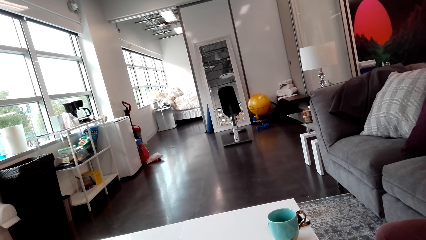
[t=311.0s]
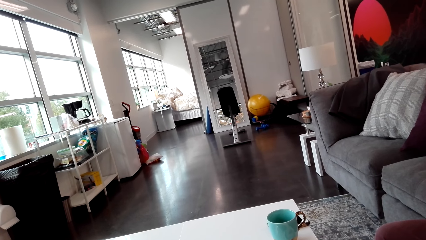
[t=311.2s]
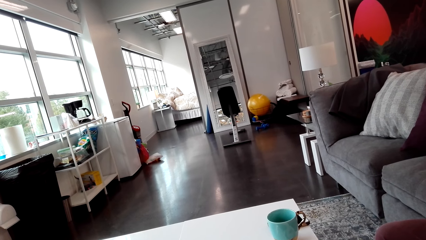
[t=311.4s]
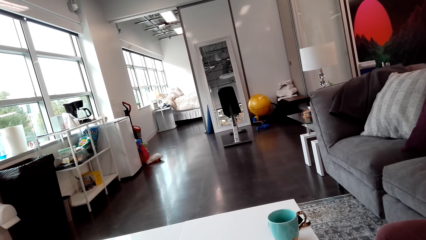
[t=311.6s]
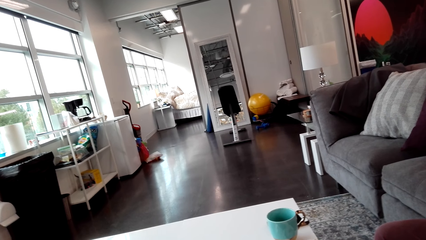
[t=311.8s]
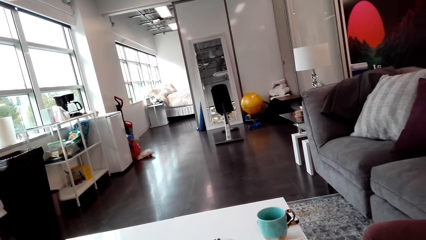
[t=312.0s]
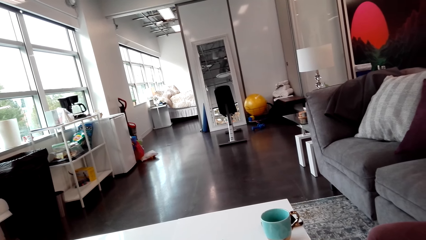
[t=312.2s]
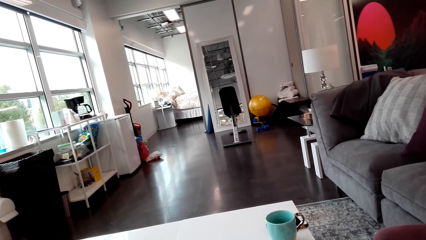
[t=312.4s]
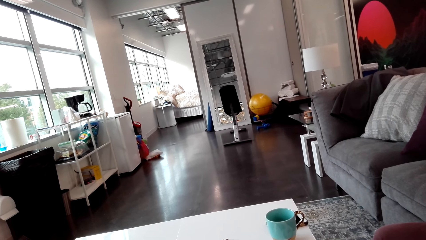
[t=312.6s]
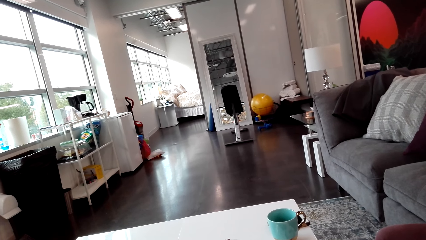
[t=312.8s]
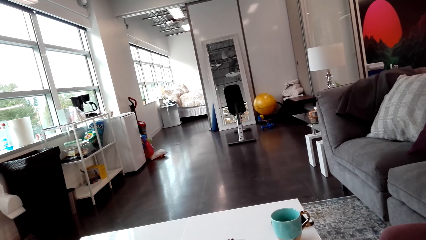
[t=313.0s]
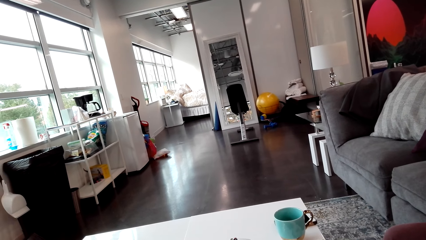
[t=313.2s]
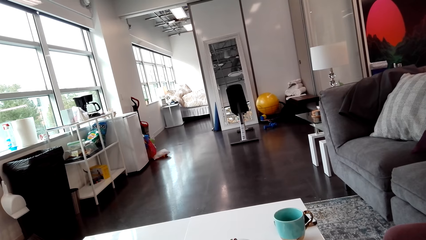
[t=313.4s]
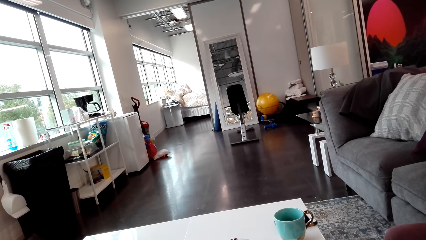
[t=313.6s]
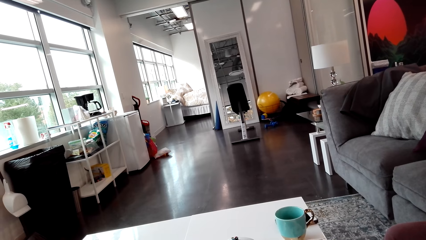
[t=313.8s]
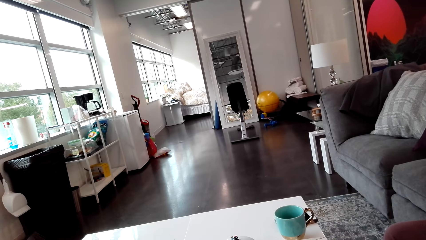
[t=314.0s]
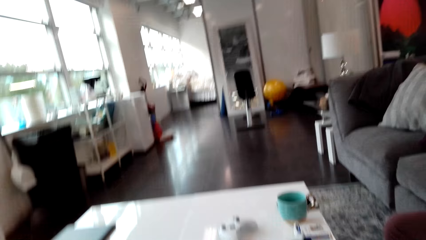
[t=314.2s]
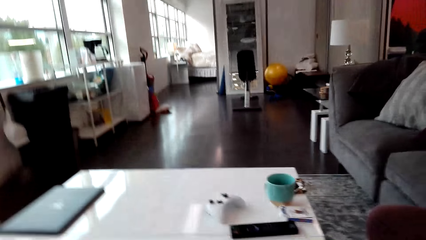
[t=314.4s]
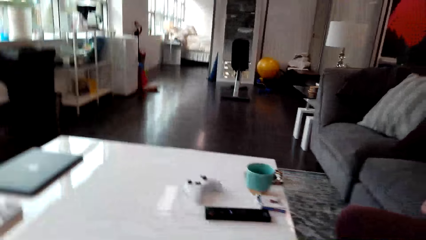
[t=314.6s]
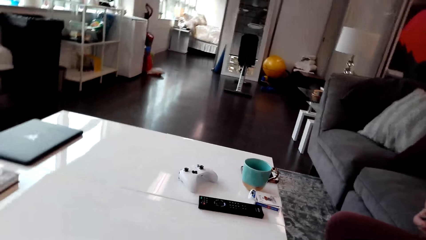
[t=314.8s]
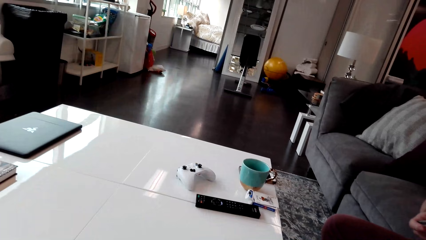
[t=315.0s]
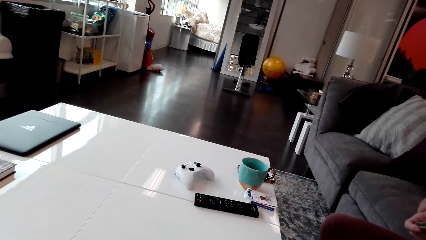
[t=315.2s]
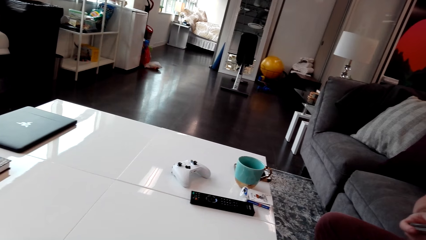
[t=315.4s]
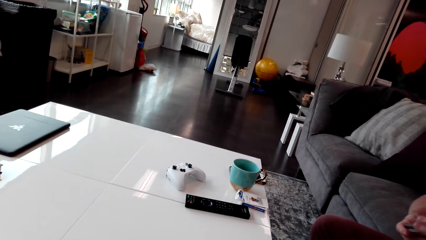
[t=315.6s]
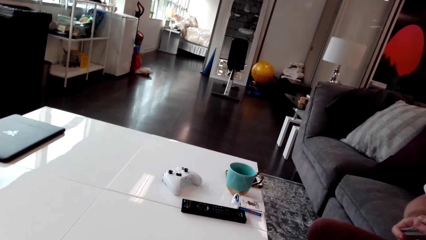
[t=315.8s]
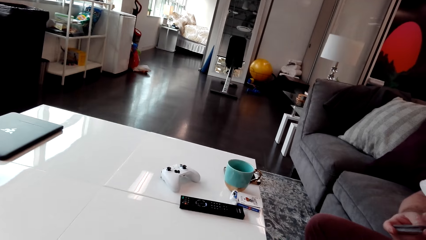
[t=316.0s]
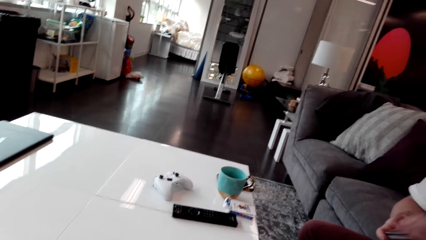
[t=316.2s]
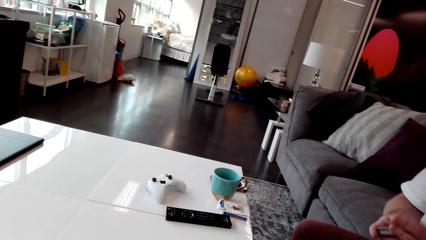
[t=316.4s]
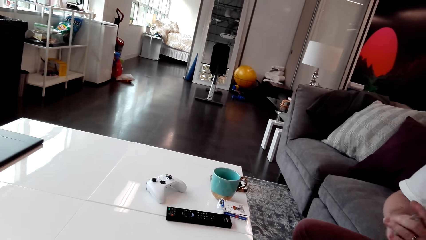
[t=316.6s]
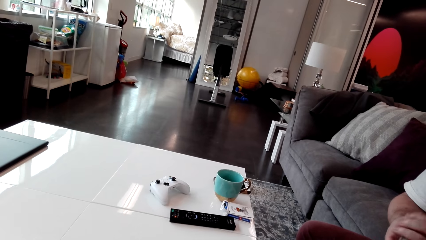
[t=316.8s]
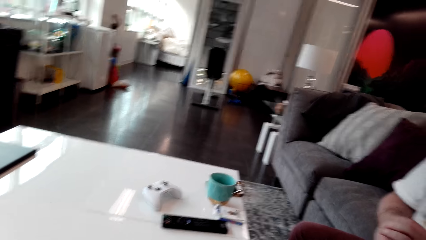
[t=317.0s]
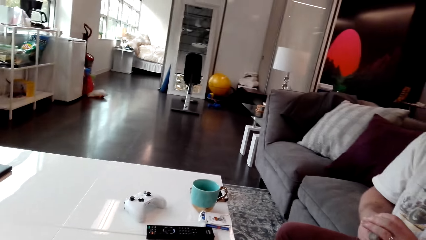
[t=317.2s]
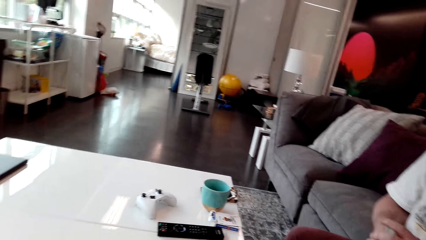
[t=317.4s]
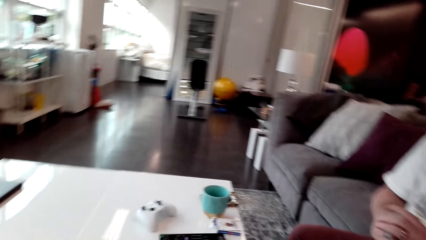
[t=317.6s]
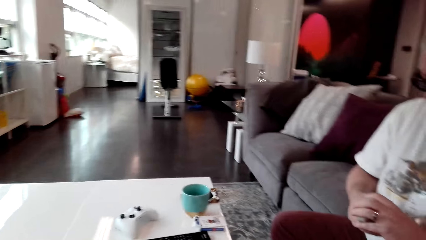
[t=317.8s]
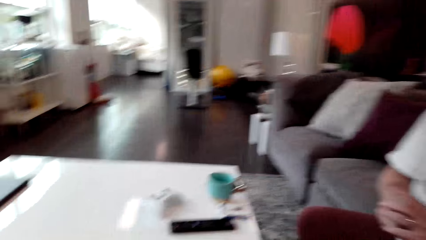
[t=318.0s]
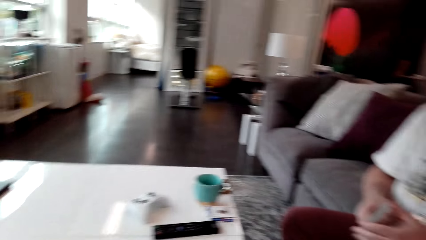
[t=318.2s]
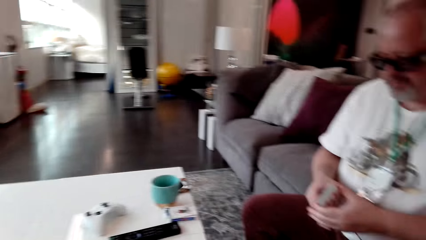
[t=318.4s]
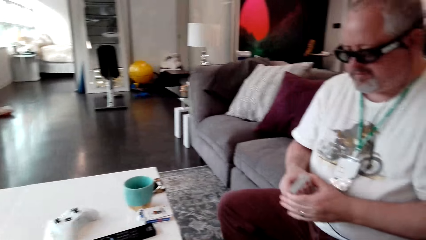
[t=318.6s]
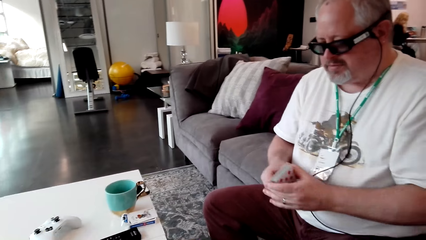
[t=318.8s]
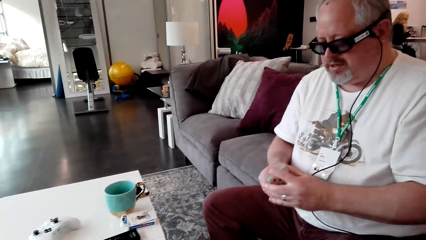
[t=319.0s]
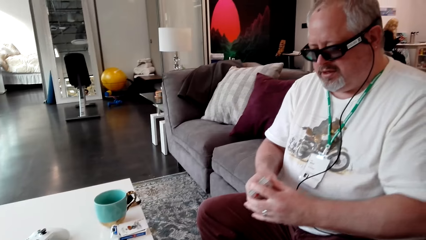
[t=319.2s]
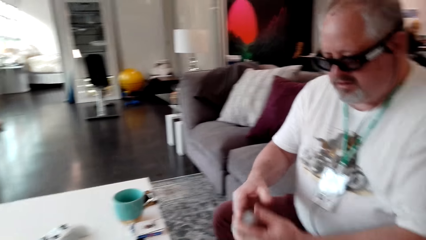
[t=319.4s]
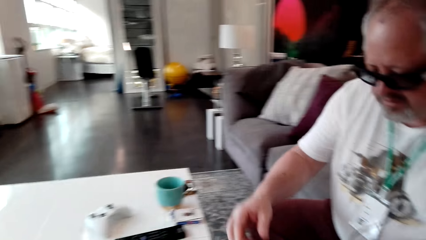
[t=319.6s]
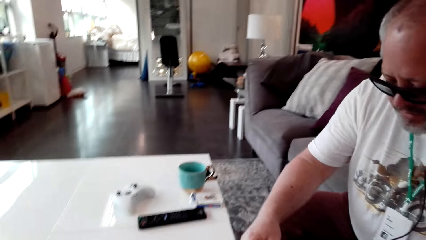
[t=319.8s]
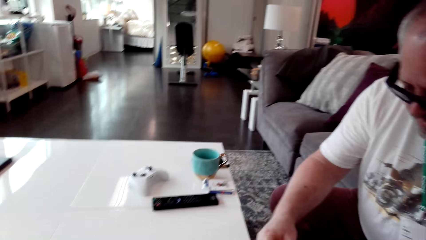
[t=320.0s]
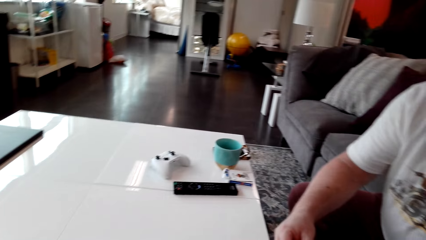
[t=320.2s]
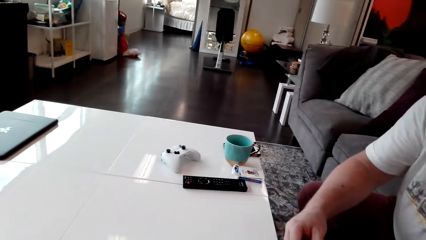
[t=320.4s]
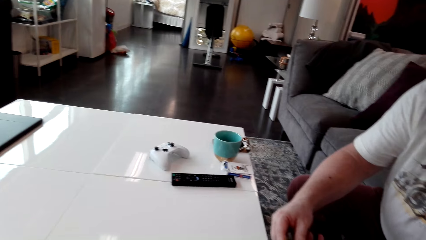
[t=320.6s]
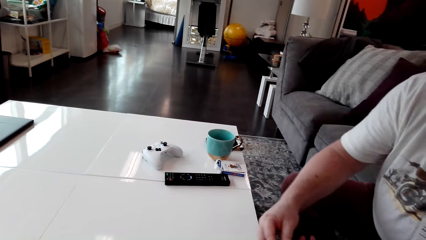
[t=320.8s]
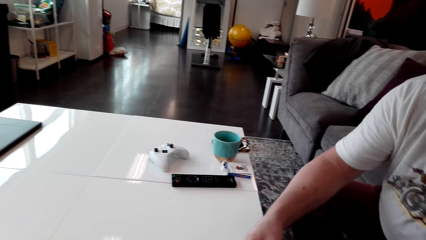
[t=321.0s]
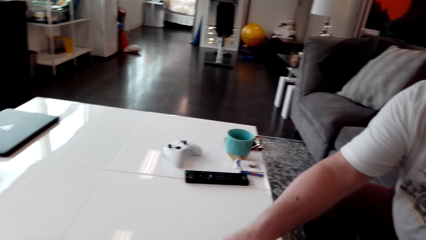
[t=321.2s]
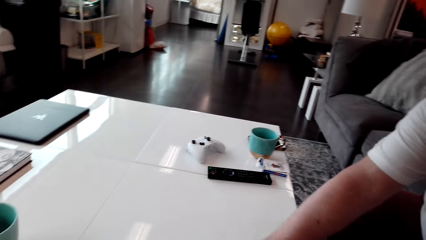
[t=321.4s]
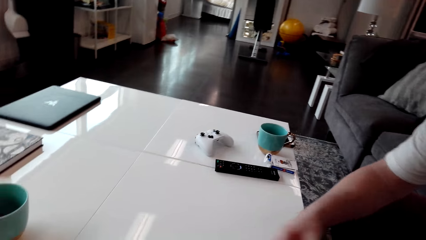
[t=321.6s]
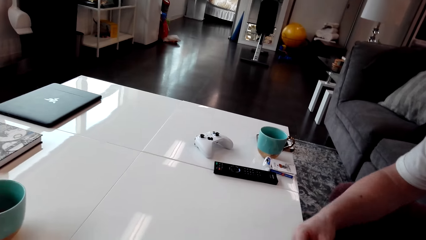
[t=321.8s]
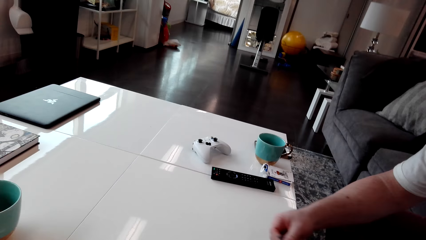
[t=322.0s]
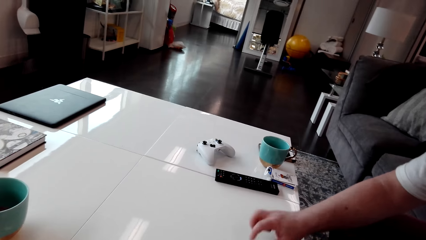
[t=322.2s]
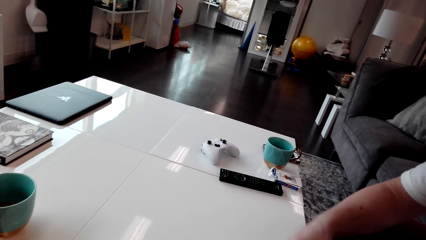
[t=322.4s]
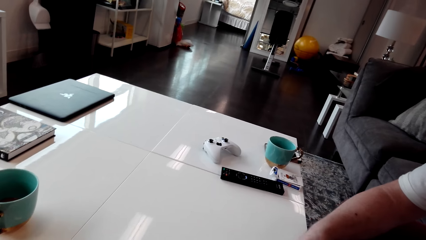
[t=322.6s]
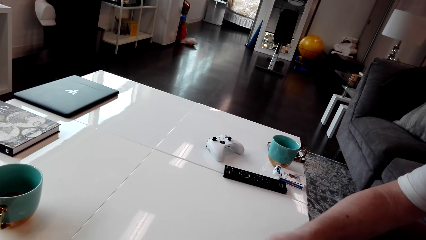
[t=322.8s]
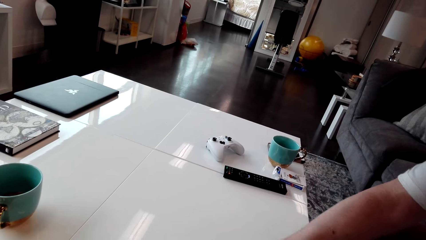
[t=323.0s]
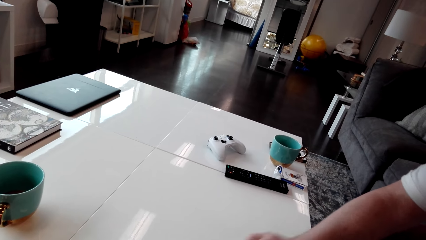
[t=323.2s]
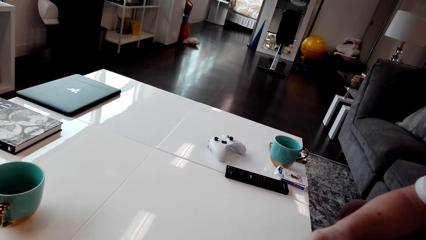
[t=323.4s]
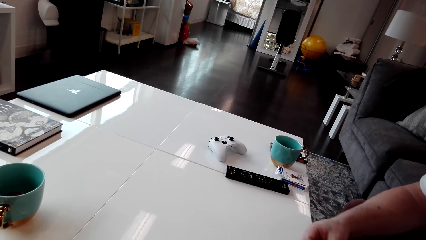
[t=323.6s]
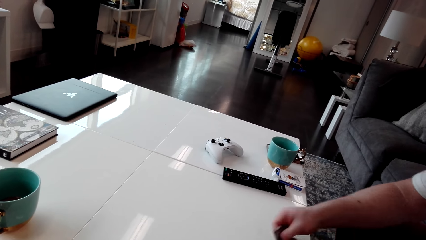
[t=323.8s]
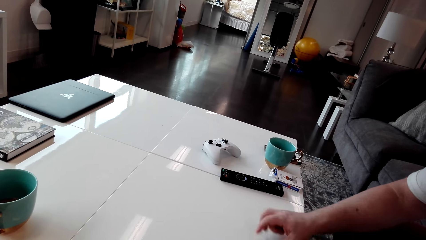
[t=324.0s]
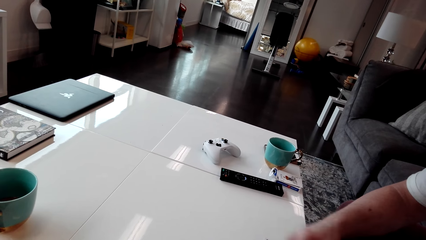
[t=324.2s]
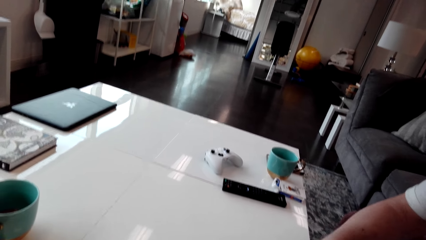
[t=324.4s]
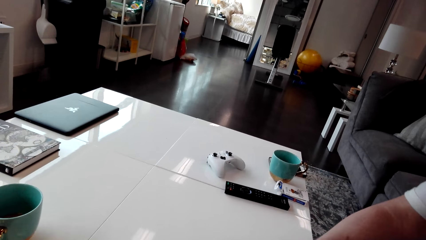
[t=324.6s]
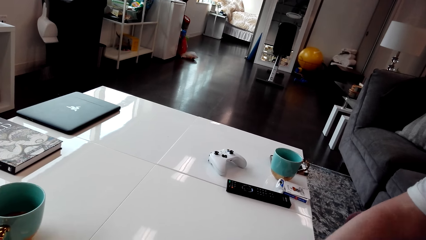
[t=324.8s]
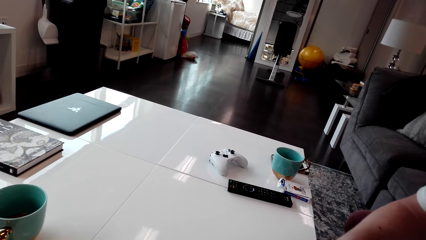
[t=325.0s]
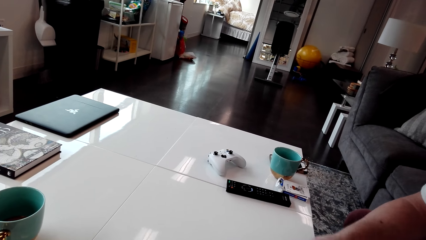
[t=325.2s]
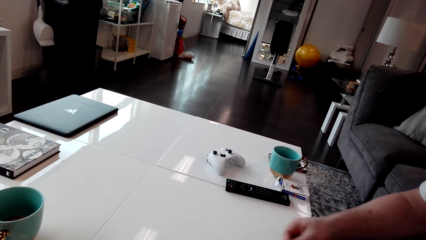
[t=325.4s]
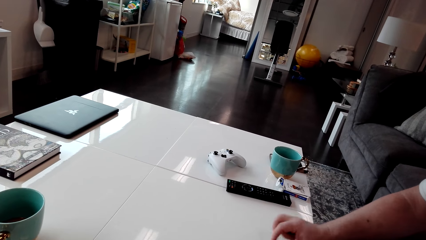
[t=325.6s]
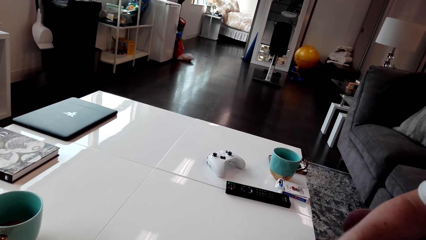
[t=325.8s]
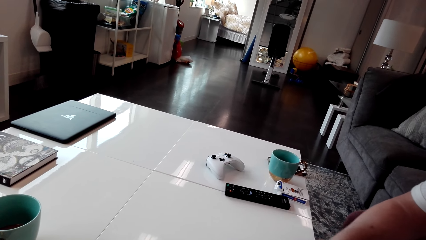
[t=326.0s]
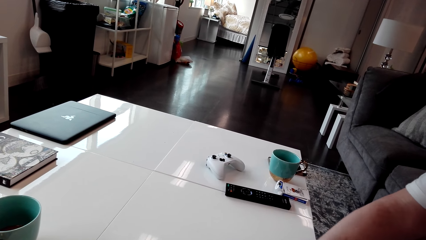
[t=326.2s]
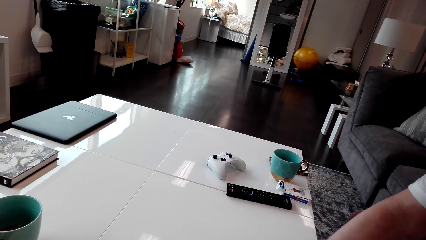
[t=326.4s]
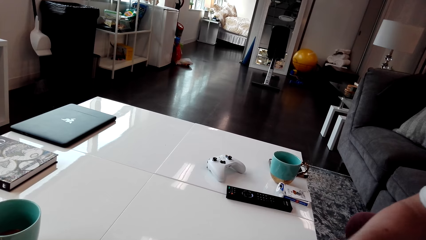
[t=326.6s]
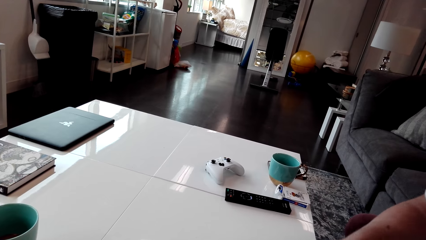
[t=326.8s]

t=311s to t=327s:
The camera wearer looks around the house. A person arranges the cards in his hands. The person shares the cards with the camera wearer and puts the cards on the table.
